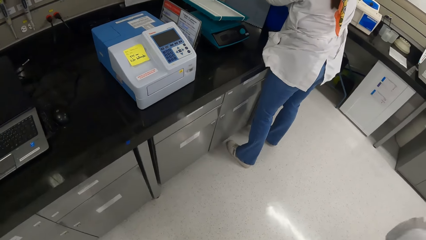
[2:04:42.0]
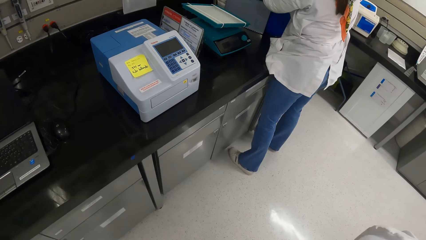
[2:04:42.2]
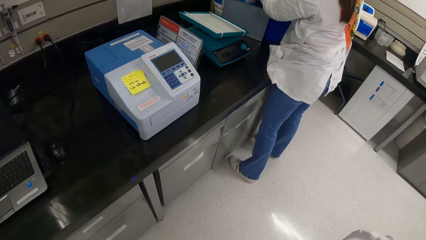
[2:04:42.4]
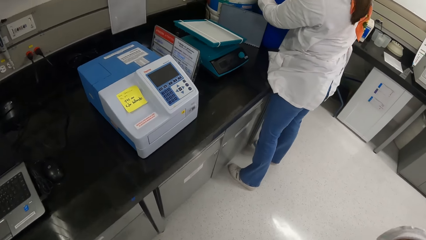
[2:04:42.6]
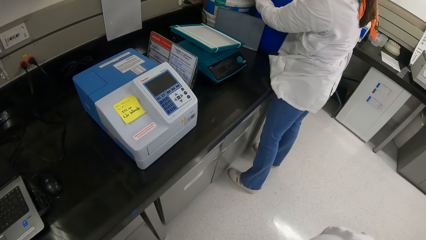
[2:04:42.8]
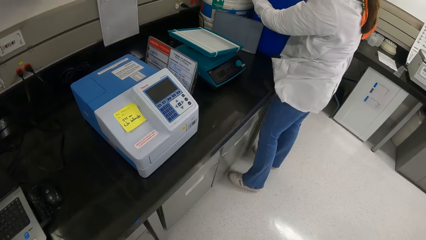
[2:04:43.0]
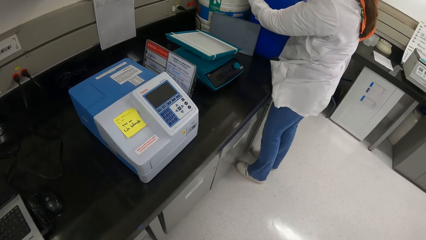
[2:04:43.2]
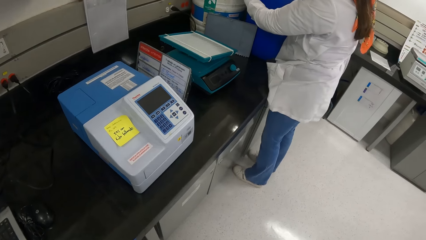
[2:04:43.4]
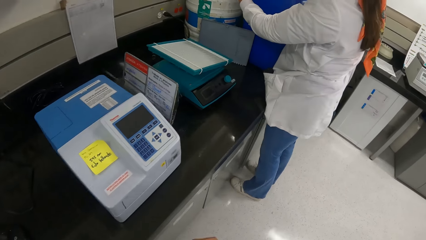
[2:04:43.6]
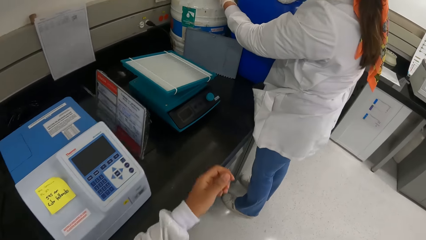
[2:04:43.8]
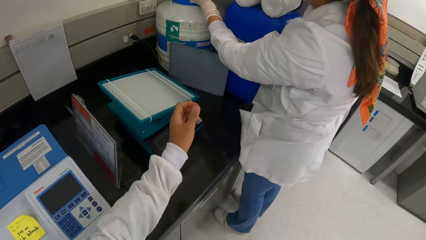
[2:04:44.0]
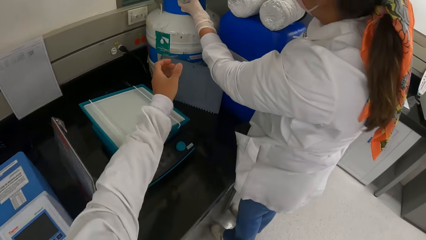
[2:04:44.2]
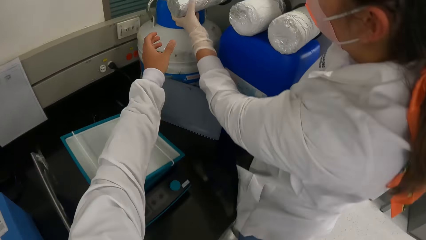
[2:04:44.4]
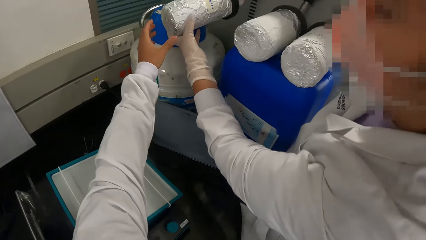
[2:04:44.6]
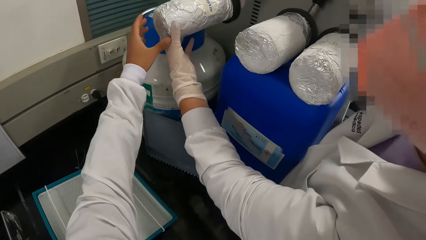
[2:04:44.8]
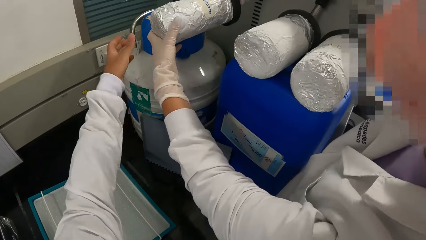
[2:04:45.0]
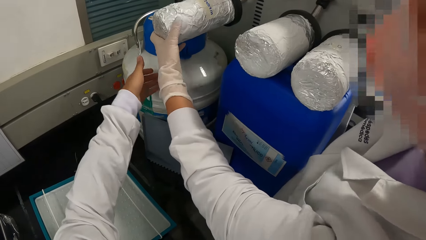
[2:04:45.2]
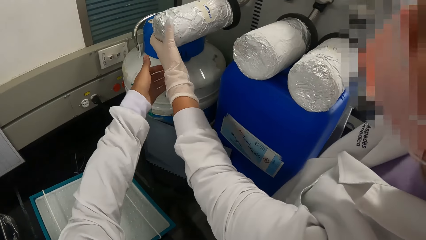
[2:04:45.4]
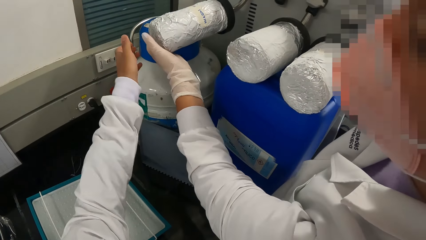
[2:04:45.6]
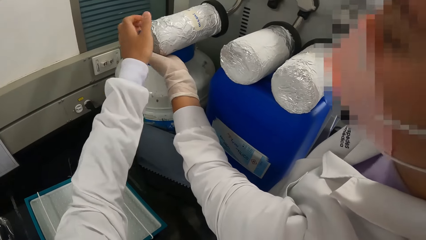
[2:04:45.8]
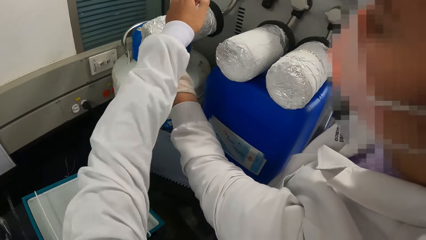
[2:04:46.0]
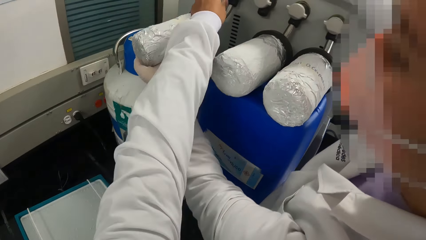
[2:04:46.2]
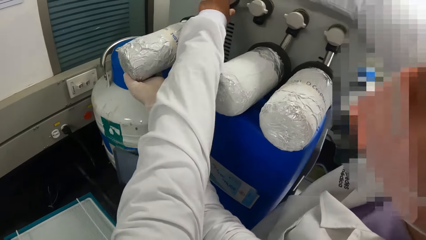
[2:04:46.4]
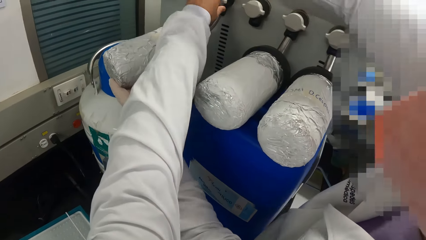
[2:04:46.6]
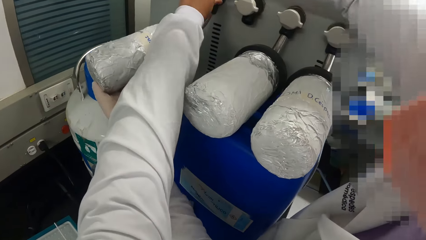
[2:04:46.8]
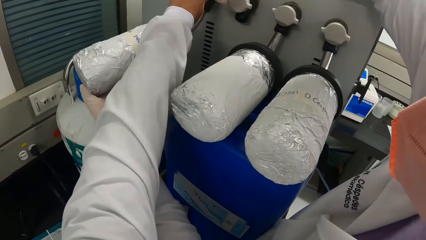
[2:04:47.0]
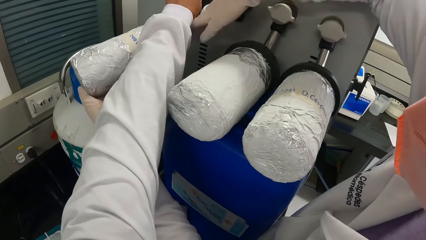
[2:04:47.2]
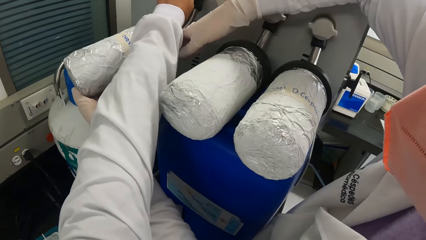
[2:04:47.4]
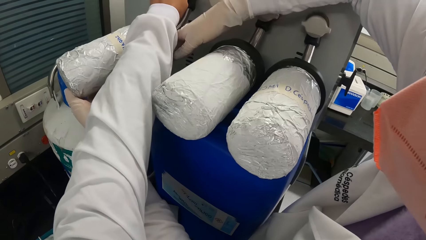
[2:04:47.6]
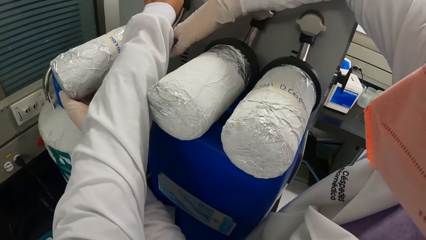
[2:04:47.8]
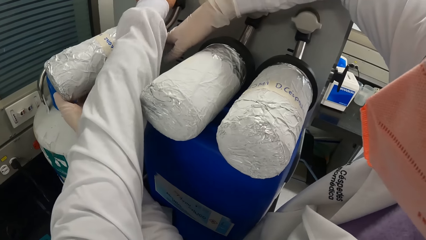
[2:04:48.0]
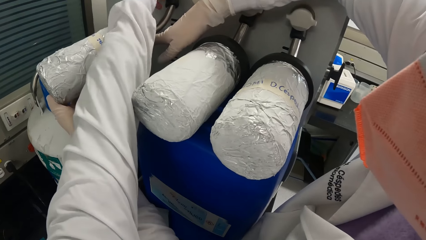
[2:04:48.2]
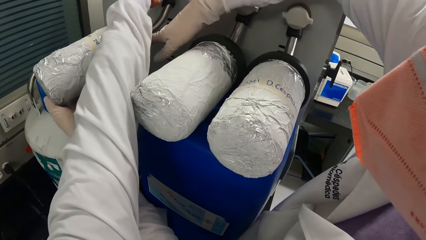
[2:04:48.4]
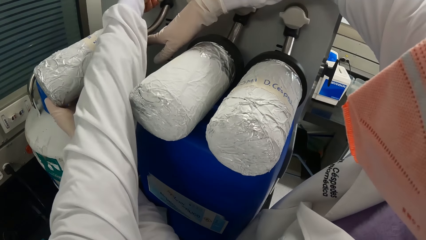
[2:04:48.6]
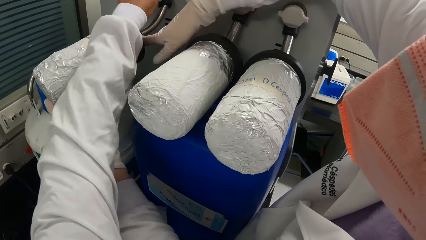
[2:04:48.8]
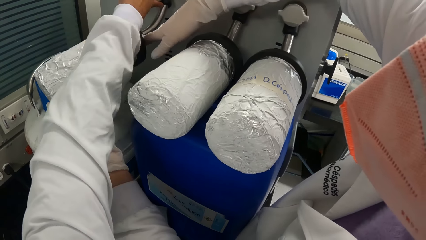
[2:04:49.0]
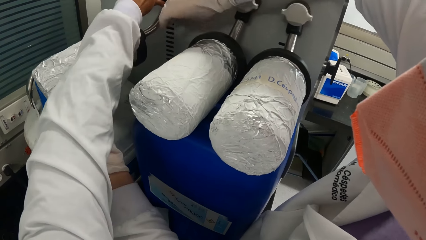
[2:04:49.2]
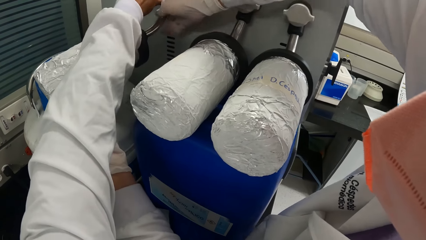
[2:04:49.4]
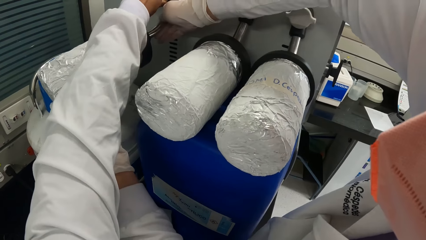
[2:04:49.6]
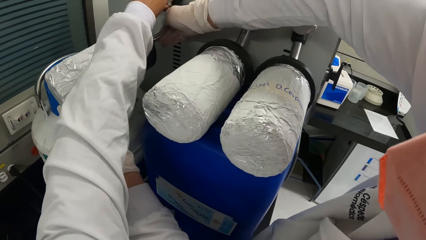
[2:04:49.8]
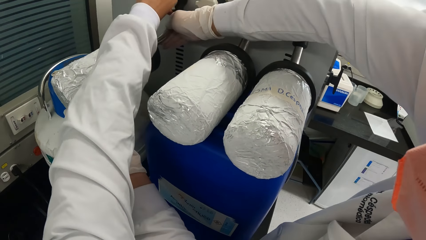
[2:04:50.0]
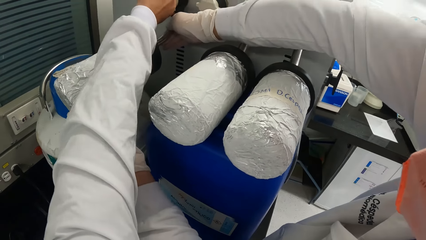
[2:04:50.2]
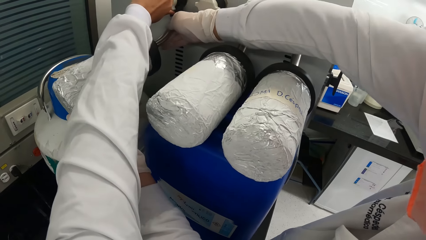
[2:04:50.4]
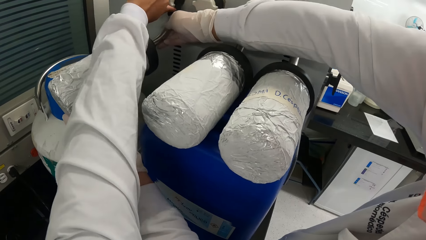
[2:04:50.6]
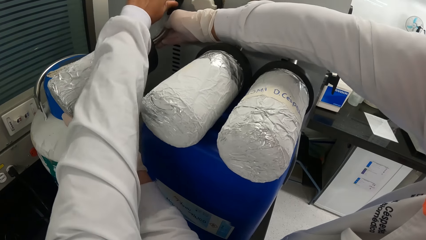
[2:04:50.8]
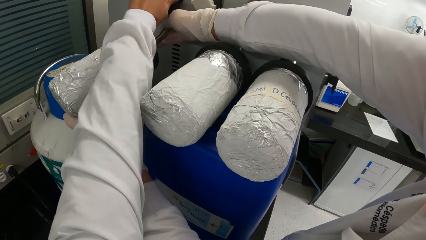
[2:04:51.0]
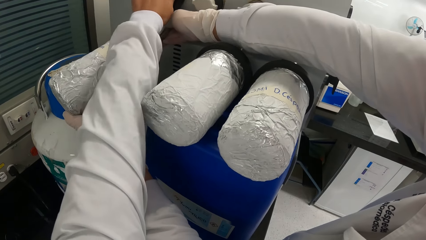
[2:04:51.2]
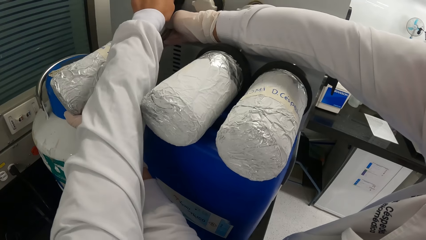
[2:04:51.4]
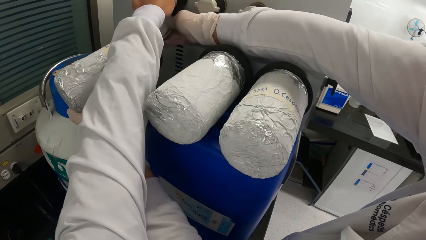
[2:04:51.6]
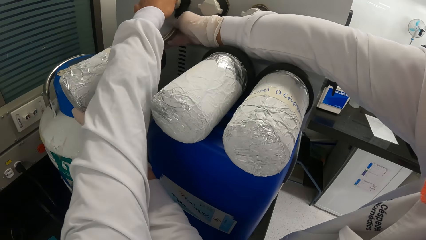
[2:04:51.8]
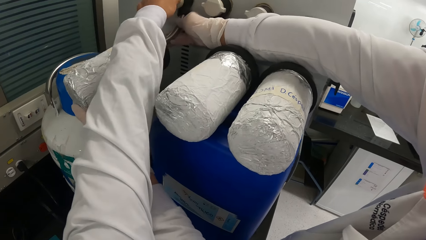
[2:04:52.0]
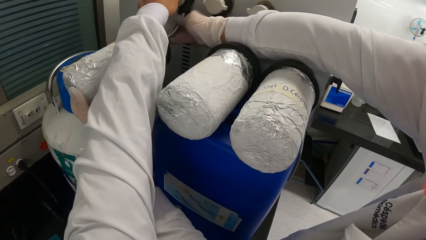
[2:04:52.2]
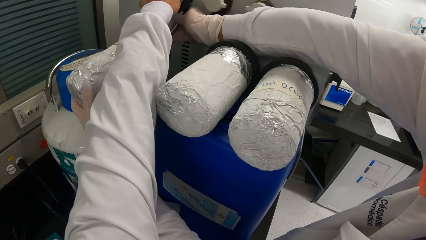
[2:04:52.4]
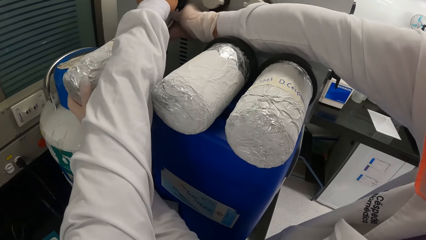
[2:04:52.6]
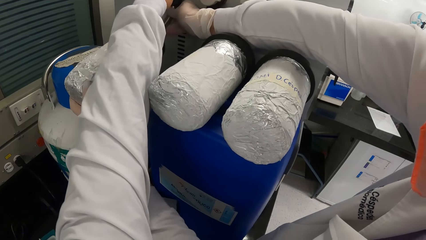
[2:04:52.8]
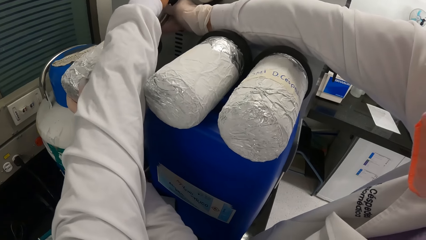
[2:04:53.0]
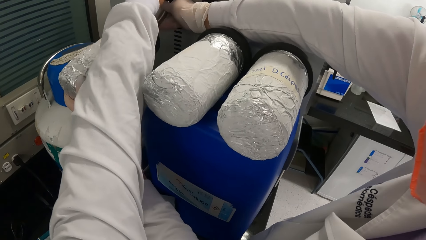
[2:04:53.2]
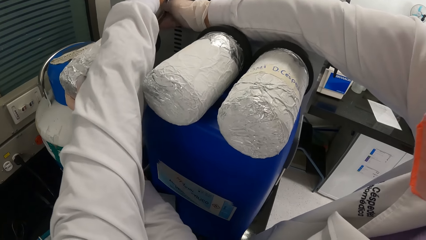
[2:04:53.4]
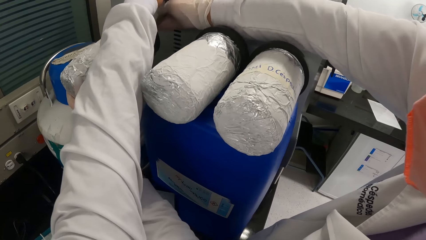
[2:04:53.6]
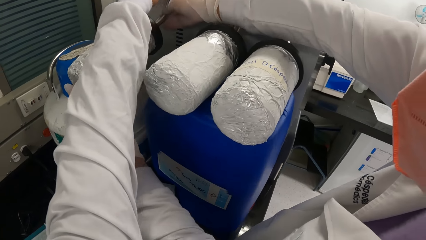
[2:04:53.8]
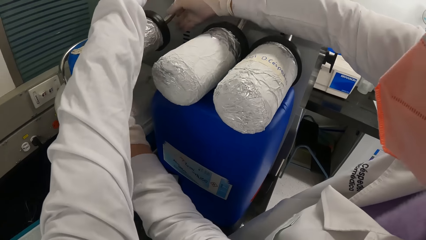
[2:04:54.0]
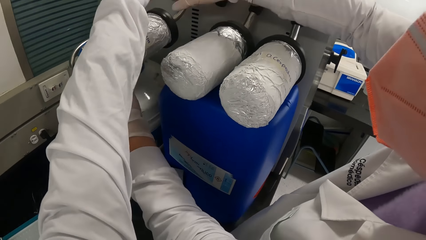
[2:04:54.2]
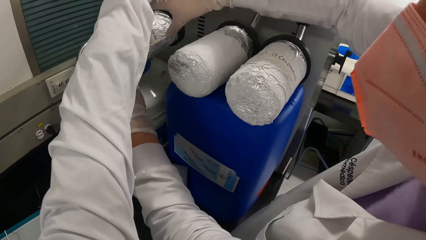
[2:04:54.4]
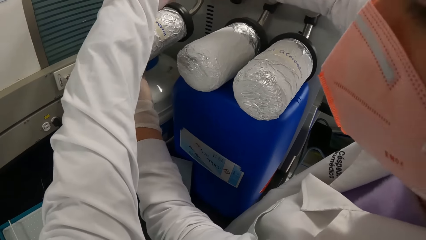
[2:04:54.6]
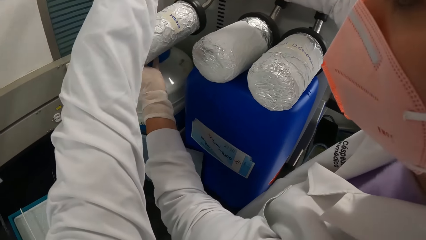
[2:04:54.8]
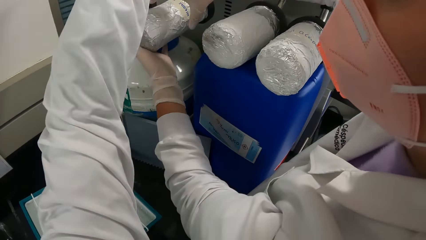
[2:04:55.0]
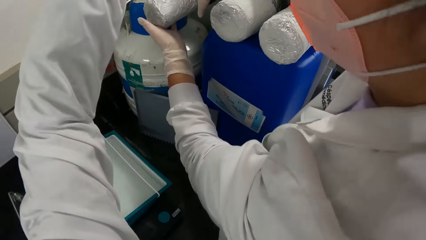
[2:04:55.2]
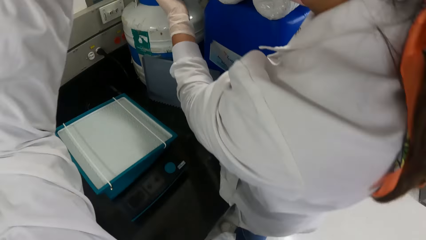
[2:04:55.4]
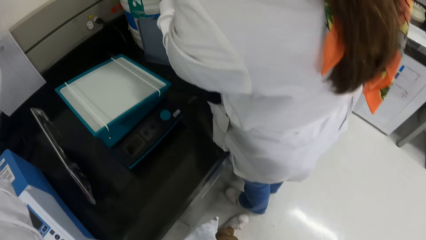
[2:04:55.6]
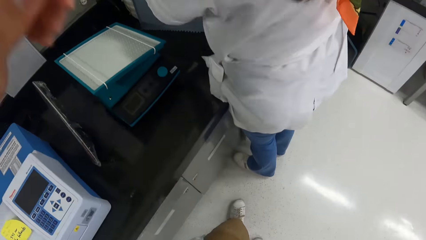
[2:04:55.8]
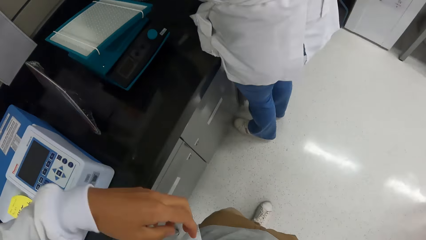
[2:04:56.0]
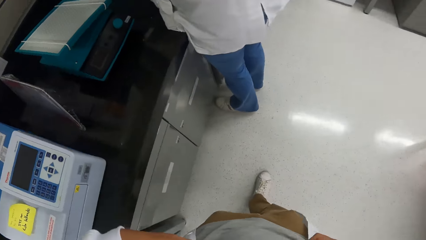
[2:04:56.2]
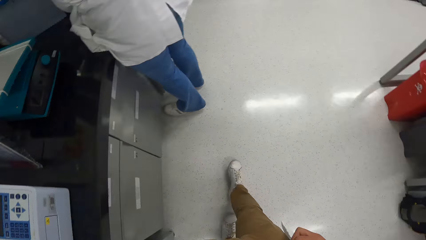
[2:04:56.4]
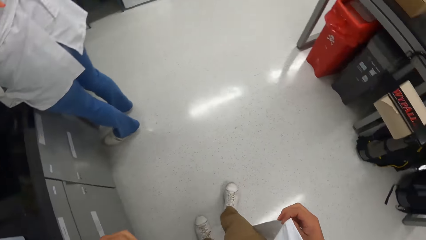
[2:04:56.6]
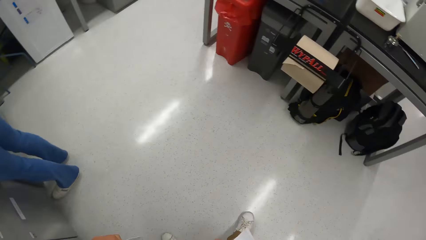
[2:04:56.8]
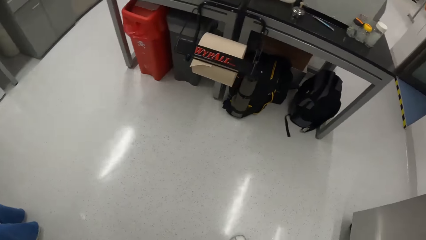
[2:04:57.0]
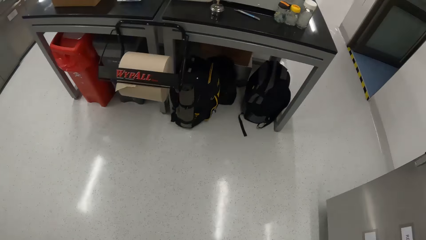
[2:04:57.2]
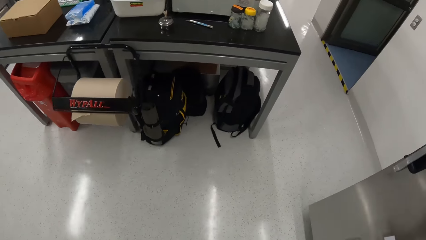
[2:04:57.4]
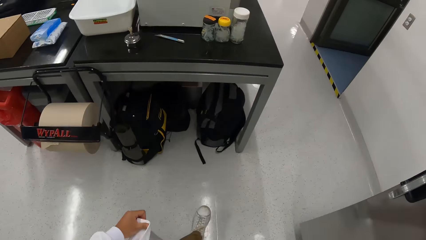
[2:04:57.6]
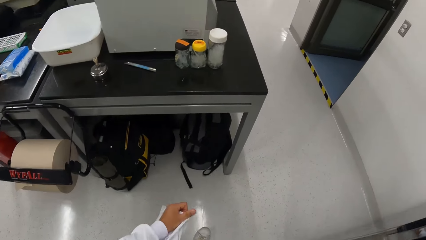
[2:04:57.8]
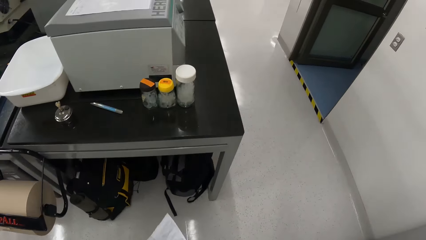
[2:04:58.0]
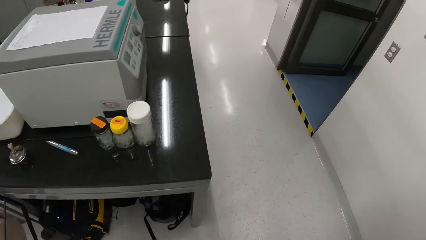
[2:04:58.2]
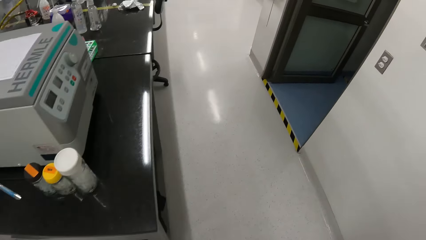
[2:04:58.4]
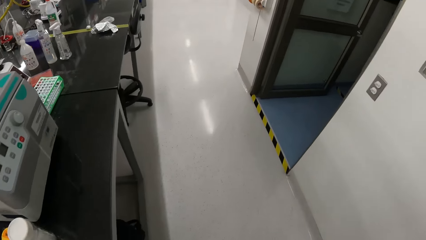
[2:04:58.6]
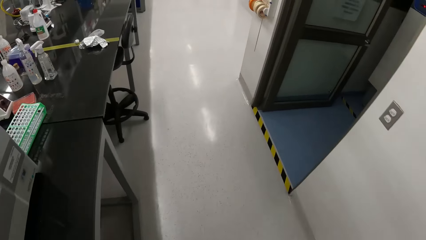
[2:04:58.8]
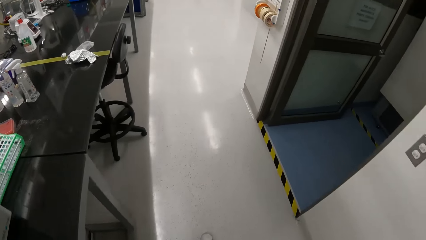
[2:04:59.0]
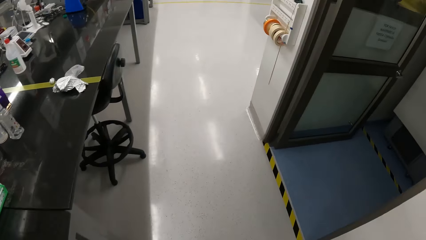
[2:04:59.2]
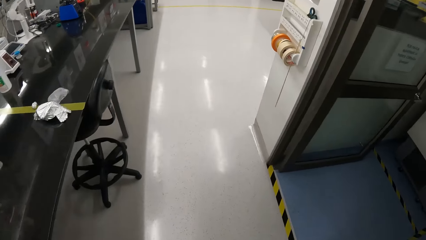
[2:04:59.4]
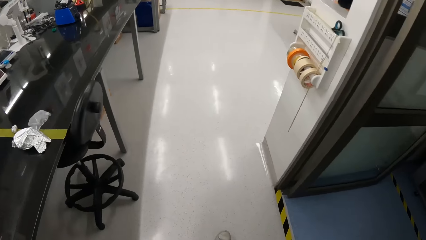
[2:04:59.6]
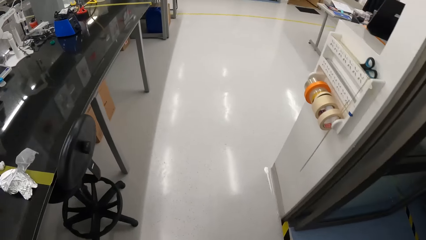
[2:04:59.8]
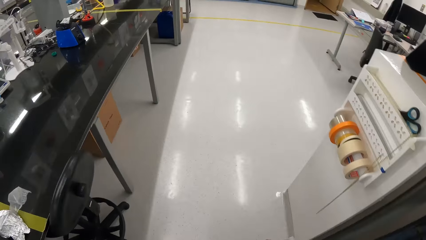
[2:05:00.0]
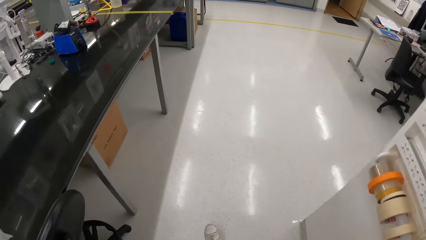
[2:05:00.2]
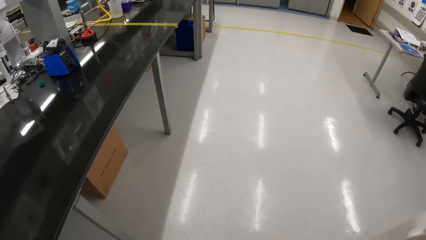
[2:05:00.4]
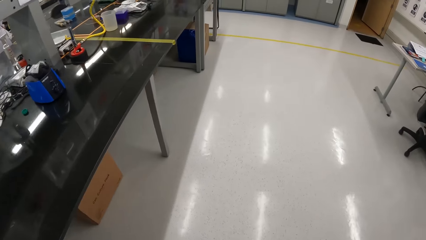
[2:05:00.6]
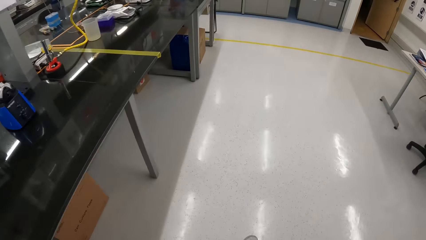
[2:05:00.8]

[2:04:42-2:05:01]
A woman holds a gas container in her right hand. The camera wearer turns a knob on a gas storage machine with her left hand. The woman adjusts a pipe on the gas container with her right hand. The camera wearer walks around.
